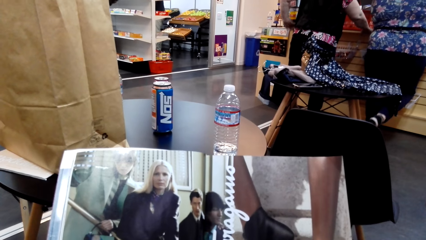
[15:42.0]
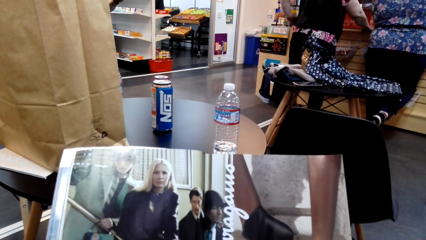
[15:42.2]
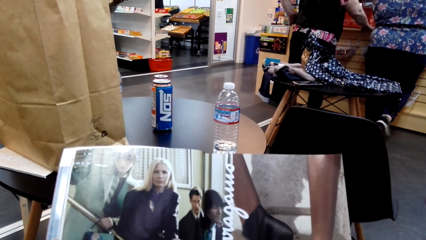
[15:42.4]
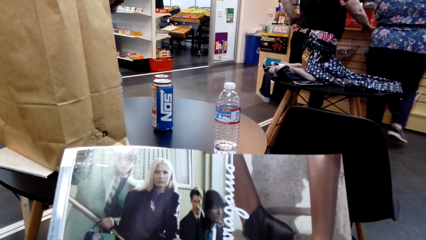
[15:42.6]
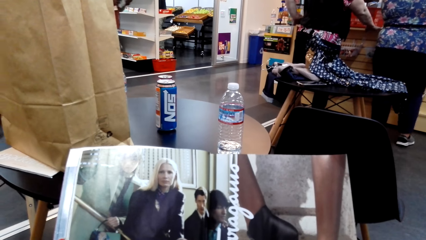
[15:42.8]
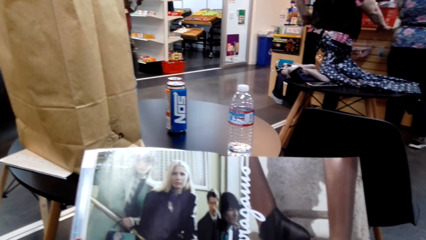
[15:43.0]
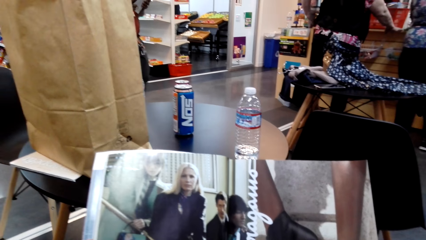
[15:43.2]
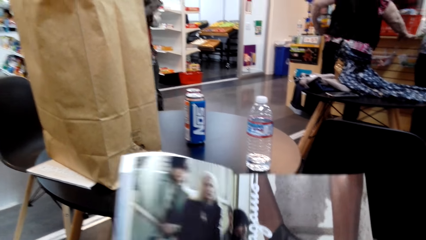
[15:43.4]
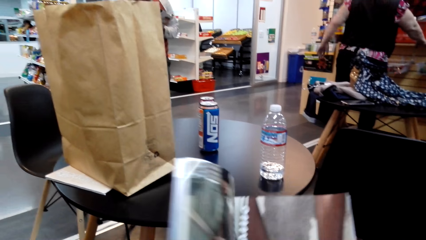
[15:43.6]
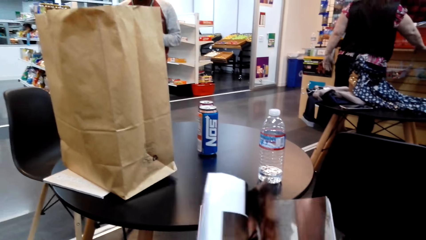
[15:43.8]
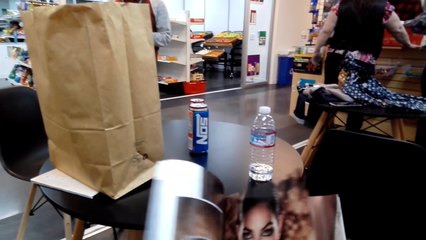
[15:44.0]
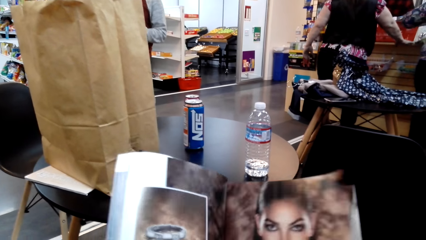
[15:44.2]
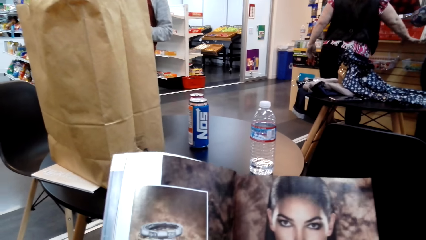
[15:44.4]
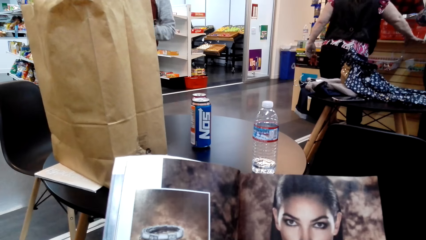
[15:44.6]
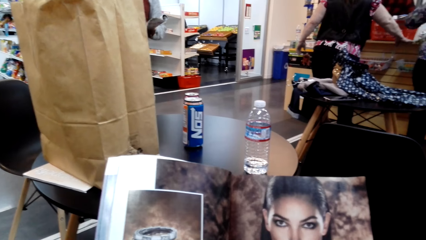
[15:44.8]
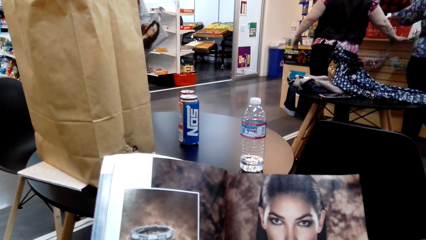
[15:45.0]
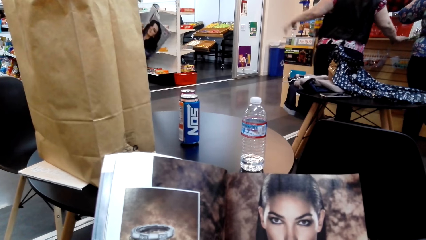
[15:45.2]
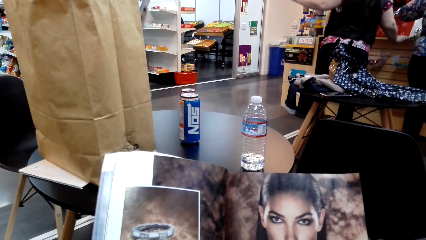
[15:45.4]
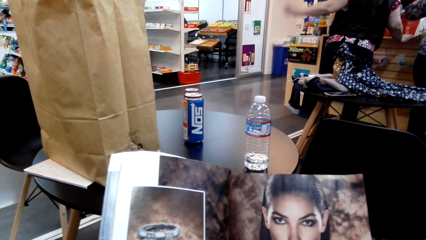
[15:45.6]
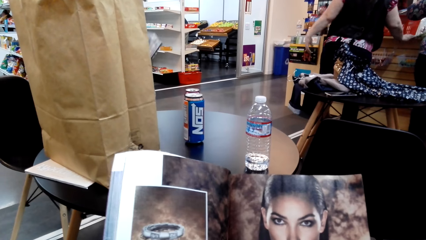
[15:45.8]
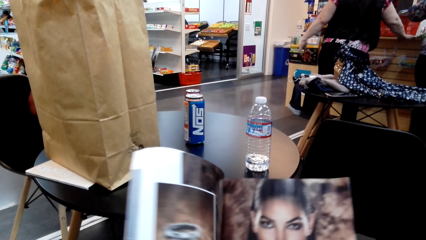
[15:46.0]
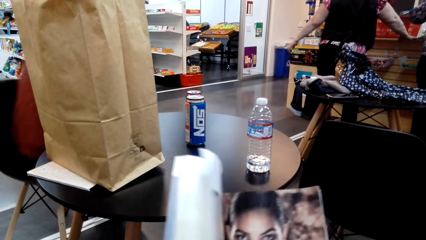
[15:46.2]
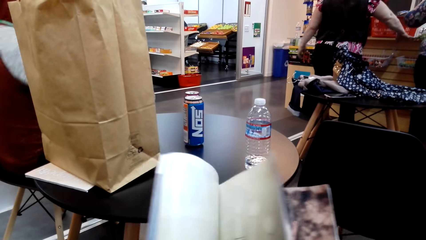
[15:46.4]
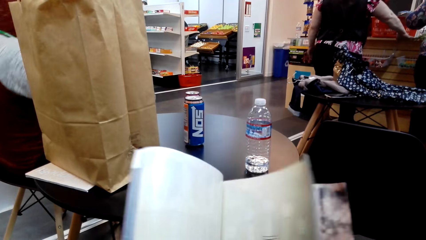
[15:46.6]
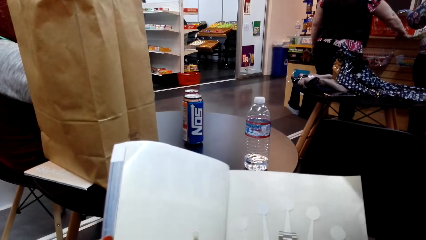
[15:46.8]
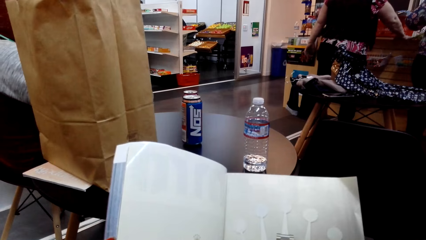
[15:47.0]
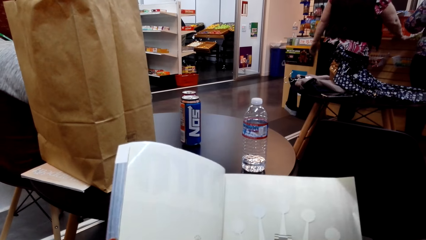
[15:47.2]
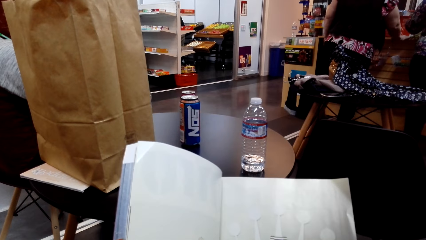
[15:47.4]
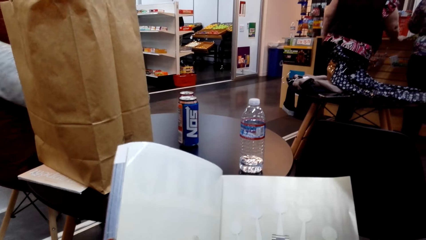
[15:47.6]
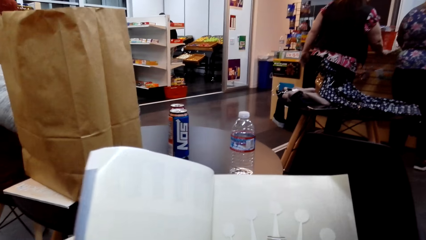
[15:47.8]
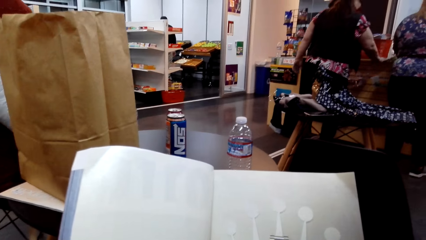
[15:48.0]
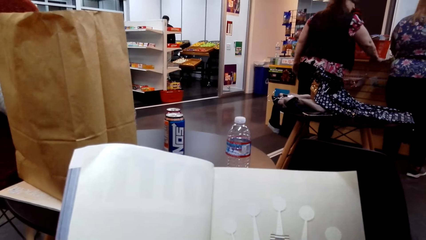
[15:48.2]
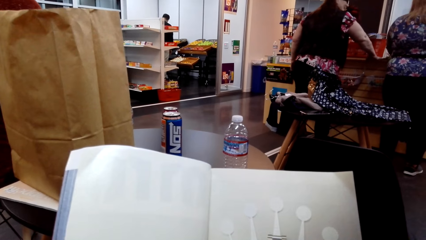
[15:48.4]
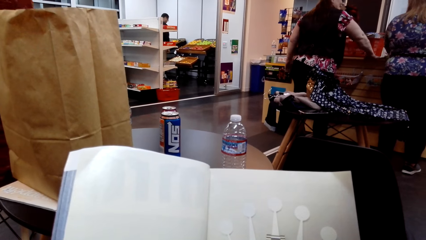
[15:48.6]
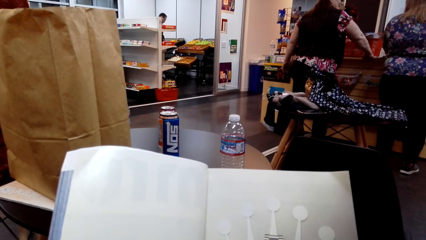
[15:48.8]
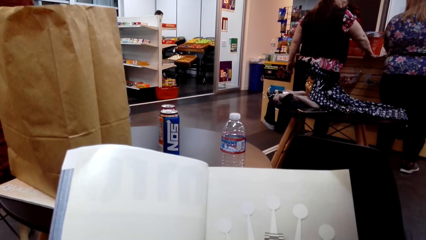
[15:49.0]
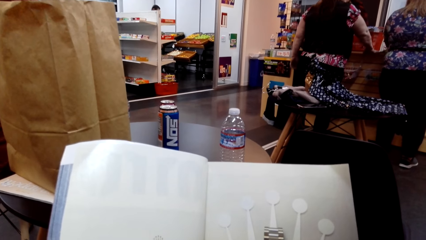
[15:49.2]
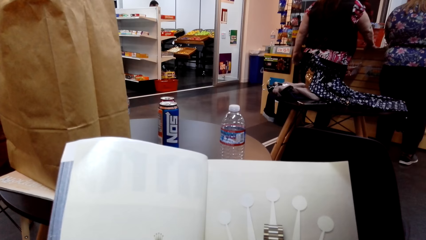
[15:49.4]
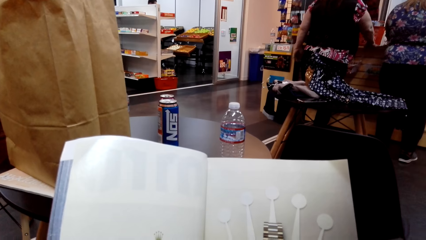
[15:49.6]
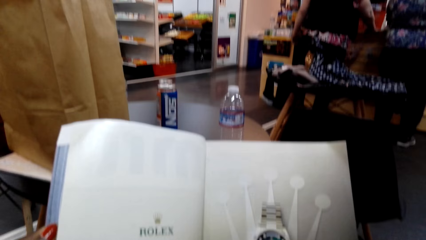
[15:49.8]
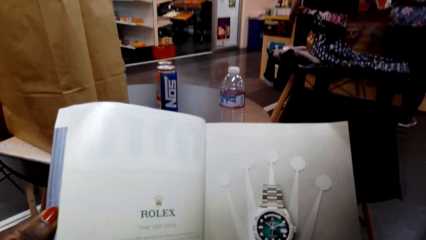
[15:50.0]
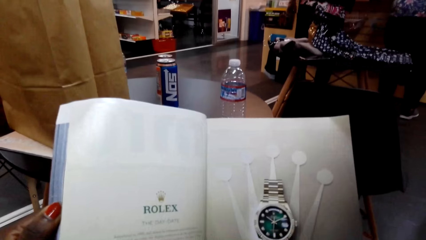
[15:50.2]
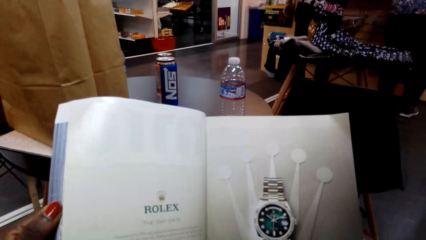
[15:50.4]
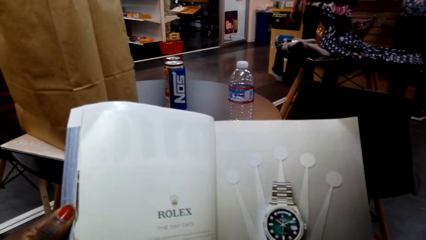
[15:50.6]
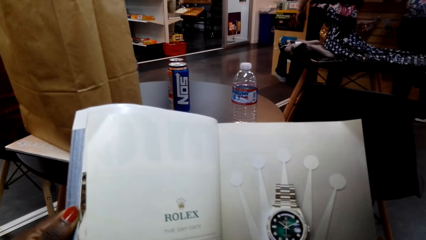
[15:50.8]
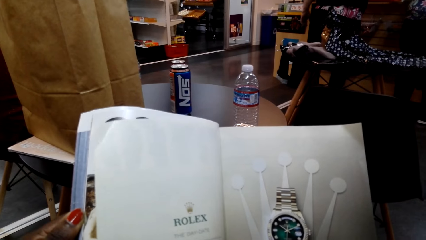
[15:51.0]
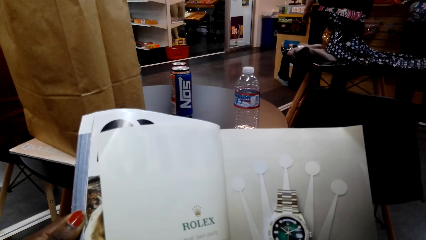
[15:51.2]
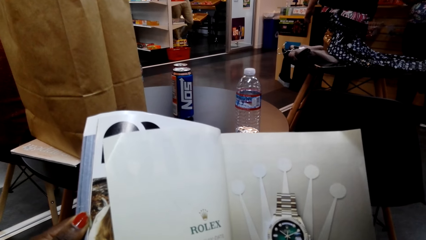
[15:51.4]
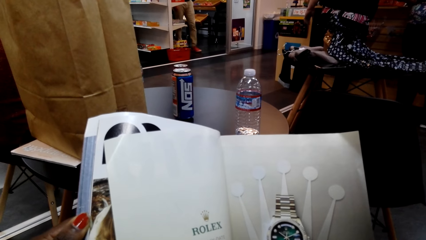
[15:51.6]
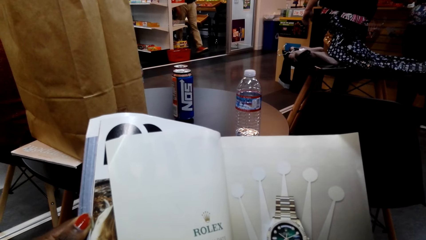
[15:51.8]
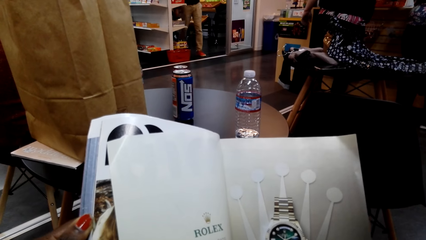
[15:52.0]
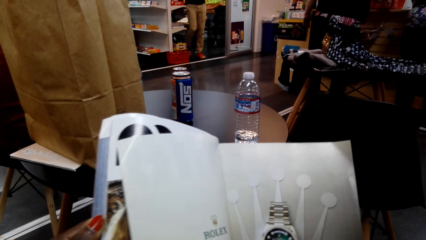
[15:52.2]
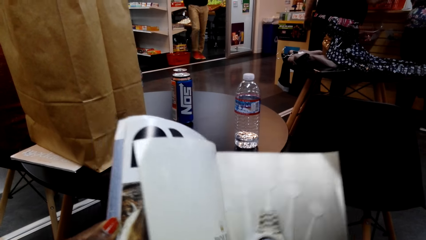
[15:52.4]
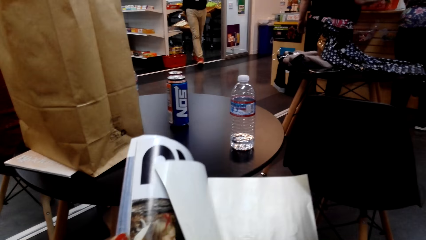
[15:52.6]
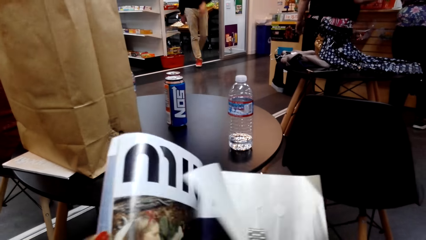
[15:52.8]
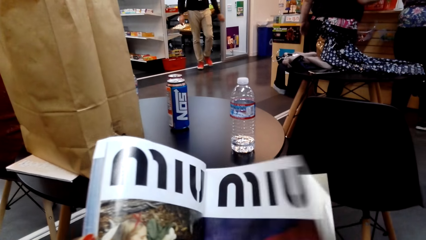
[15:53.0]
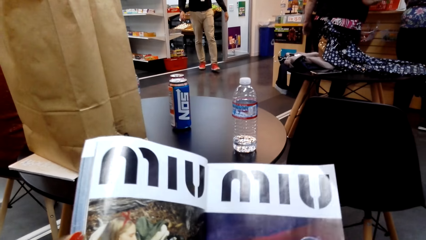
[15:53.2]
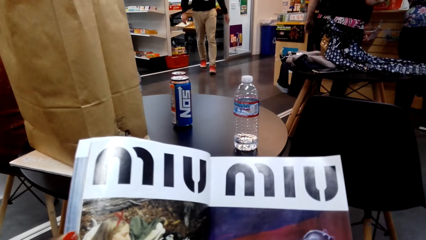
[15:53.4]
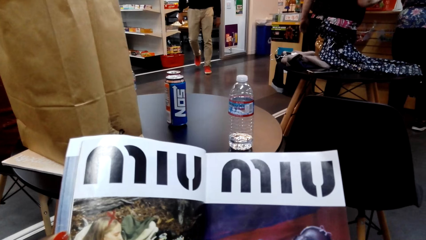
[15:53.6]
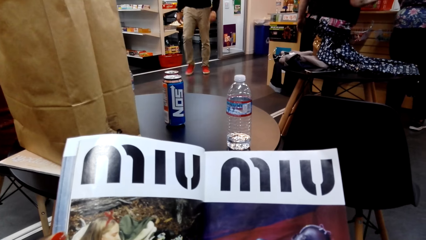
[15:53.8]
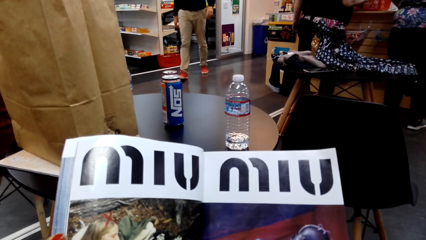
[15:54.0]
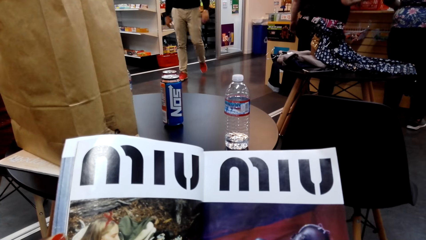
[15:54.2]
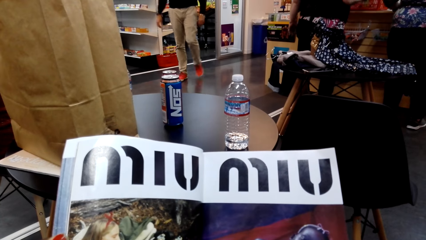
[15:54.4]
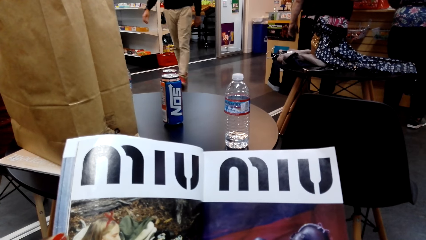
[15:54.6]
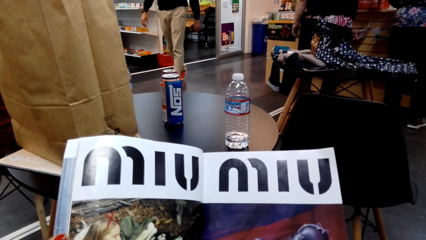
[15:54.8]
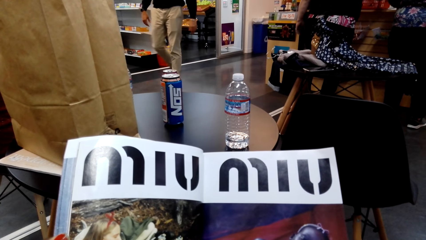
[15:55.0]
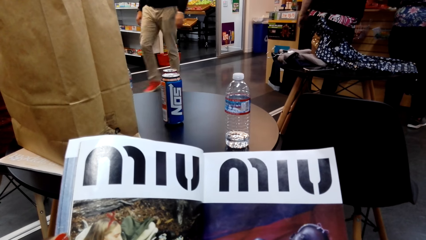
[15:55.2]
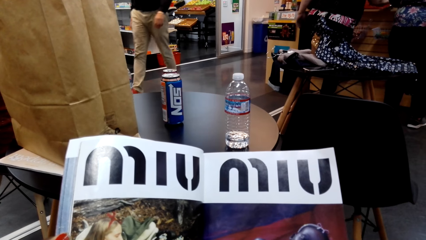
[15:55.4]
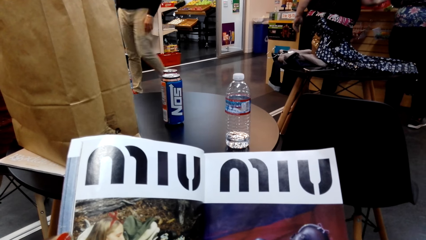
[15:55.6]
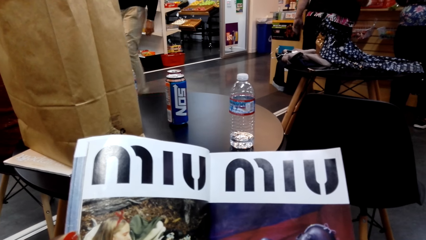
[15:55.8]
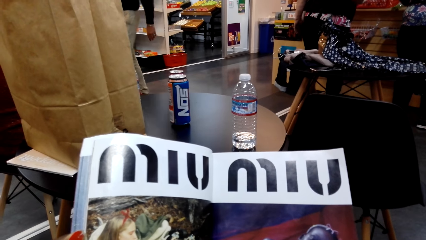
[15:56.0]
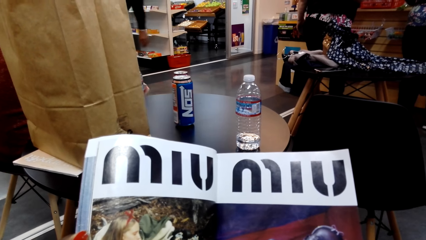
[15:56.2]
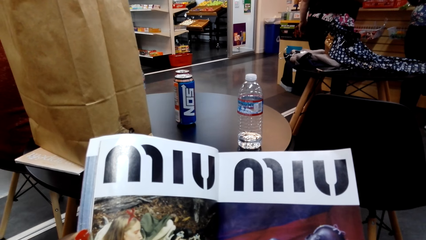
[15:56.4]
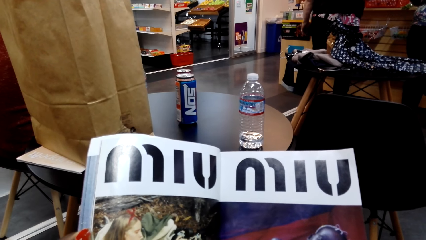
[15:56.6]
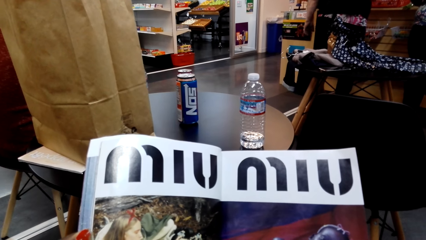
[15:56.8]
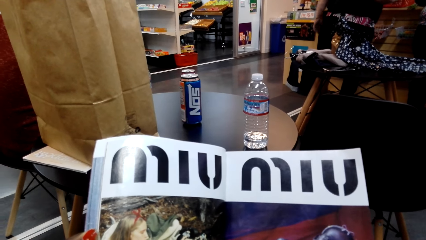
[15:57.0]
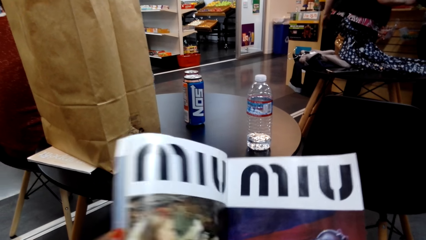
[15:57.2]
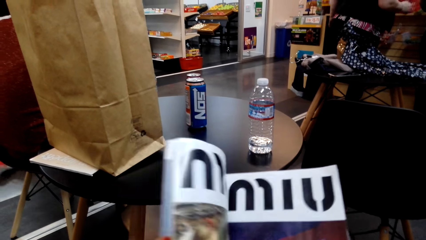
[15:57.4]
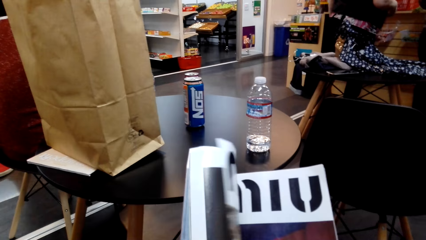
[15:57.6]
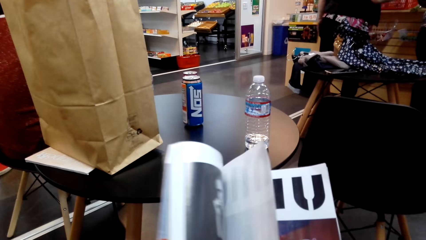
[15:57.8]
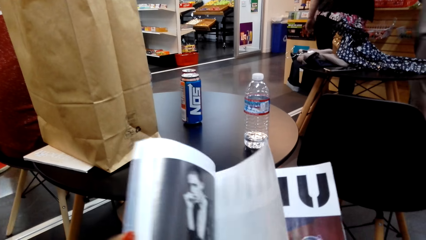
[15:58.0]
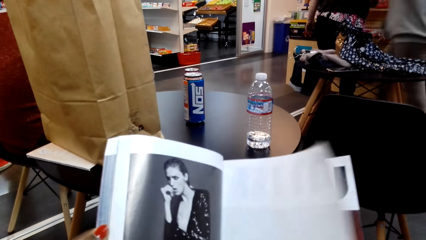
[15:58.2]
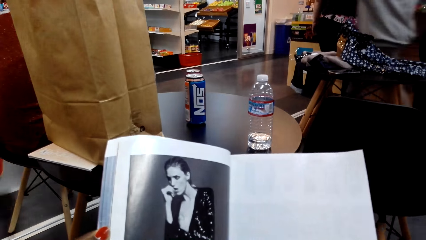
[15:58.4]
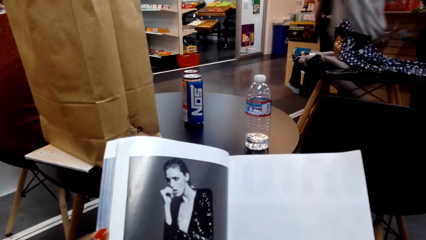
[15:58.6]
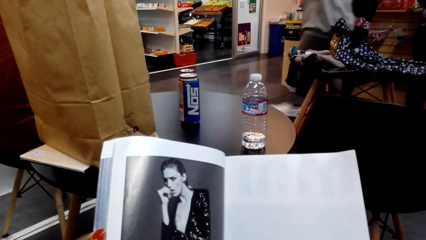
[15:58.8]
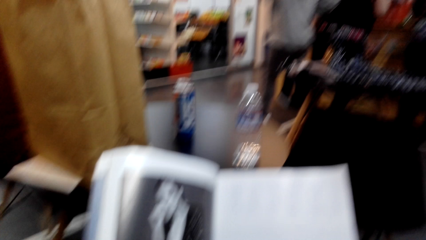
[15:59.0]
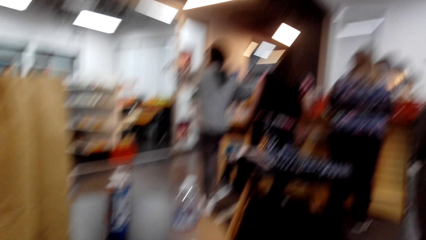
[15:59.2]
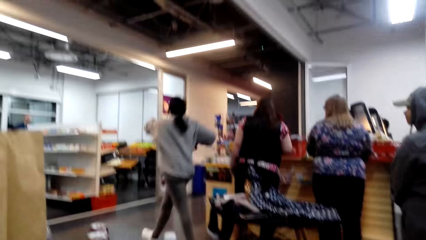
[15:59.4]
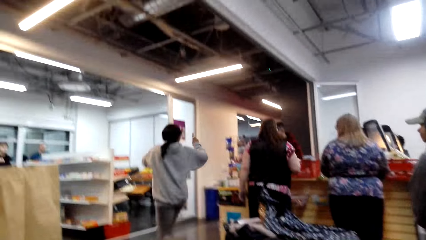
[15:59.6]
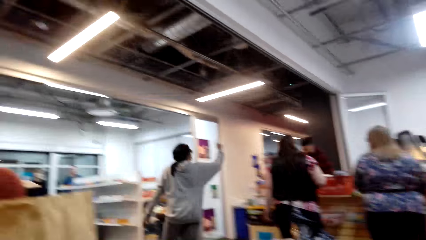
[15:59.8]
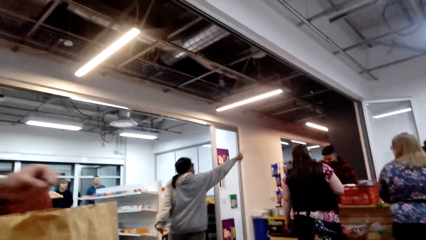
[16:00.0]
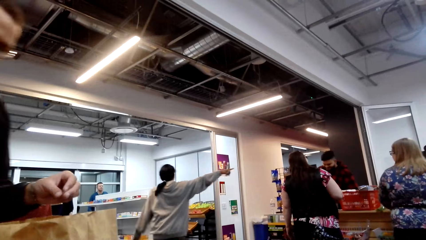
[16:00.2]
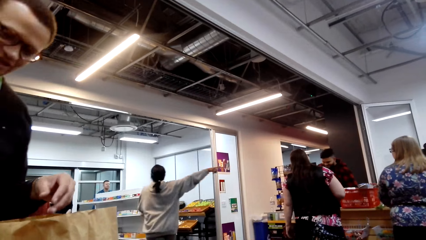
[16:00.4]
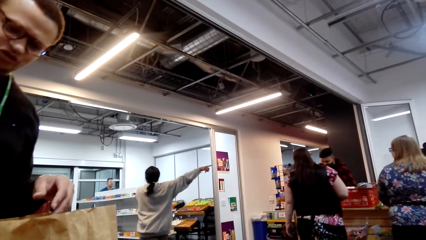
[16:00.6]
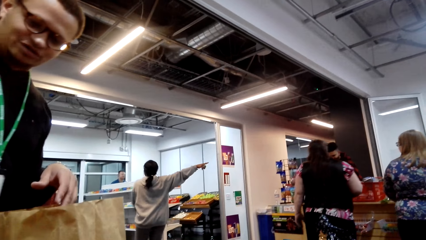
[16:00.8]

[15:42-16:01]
The camera wearer turns the page of the magazine. They look at the magazine. They turn the page of the magazine. They look at the magazine. They turn the page of the magazine. They look at the magazine. They turn the page of the magazine. They look at the magazine. They look around.
